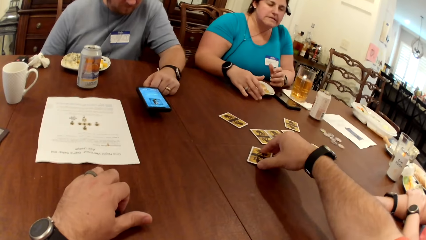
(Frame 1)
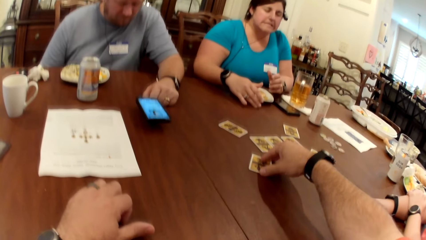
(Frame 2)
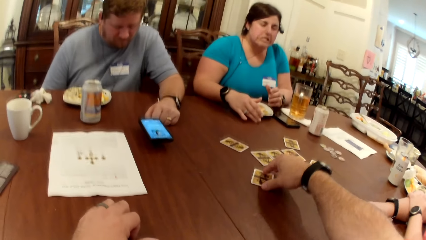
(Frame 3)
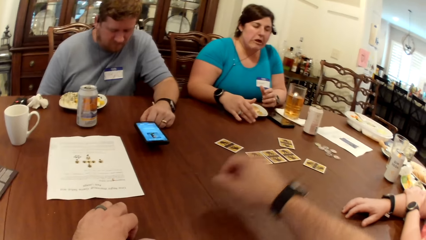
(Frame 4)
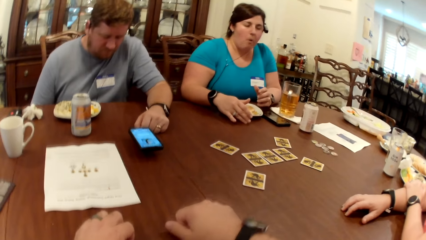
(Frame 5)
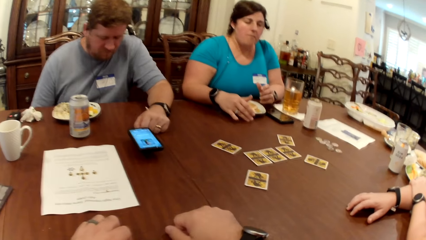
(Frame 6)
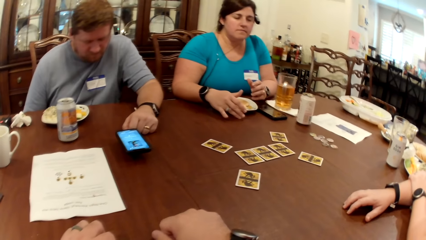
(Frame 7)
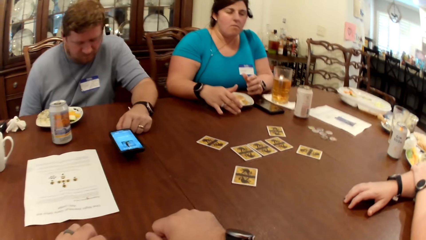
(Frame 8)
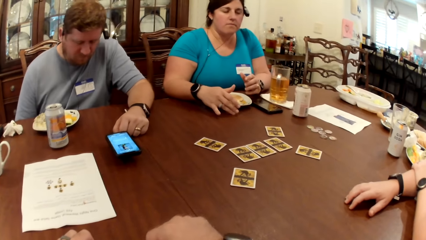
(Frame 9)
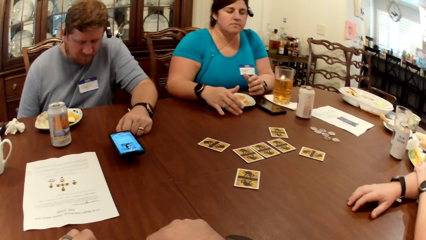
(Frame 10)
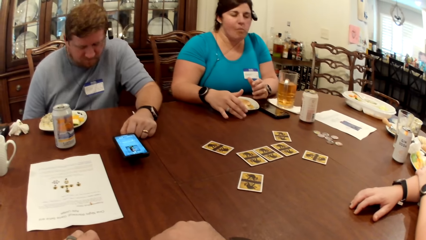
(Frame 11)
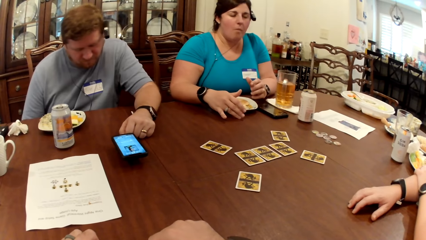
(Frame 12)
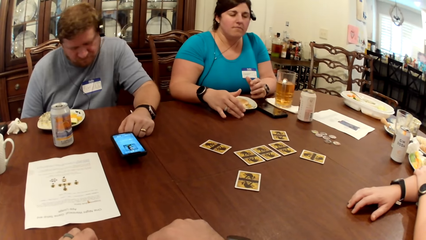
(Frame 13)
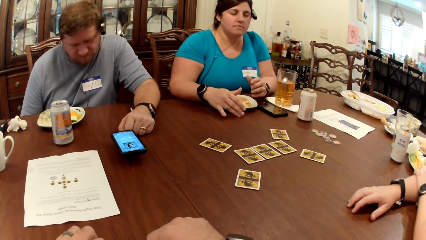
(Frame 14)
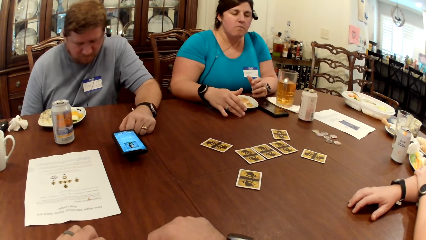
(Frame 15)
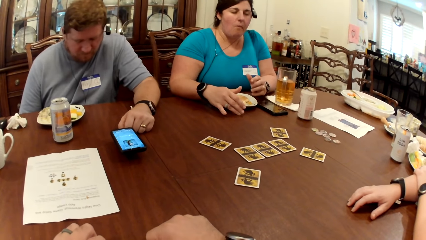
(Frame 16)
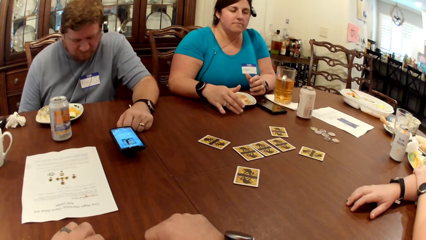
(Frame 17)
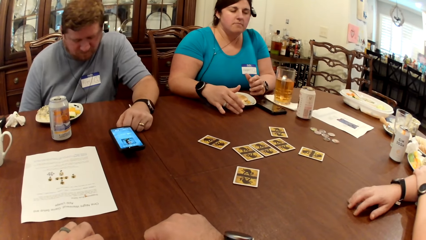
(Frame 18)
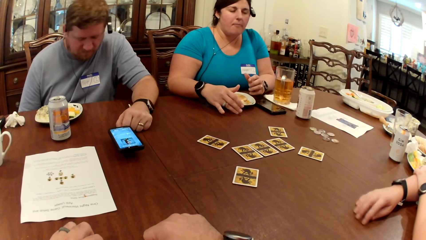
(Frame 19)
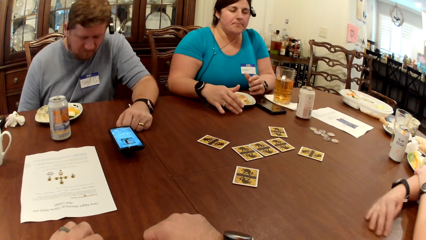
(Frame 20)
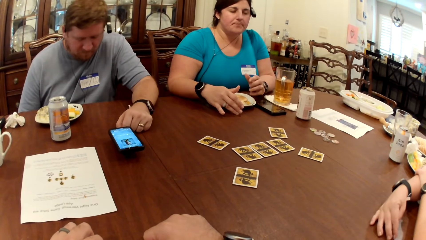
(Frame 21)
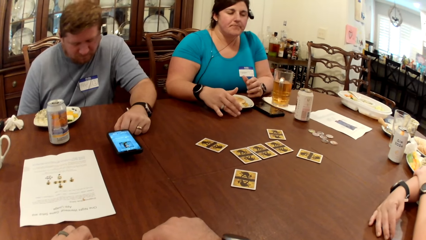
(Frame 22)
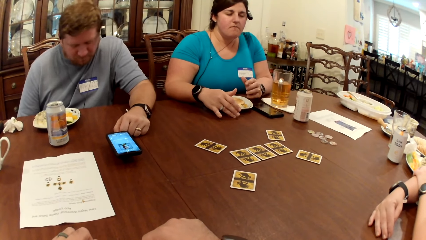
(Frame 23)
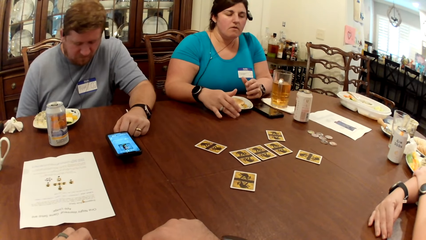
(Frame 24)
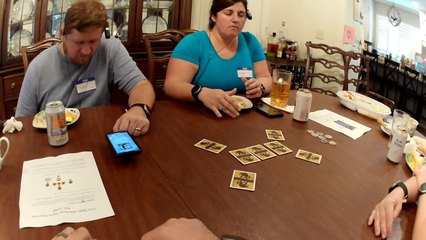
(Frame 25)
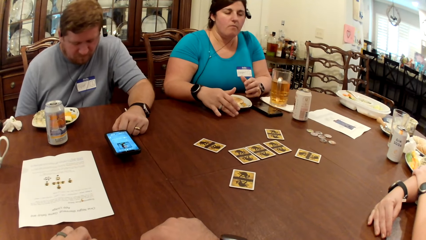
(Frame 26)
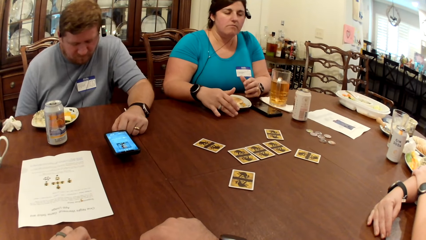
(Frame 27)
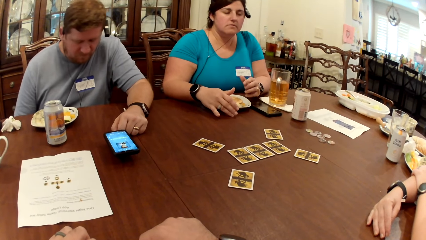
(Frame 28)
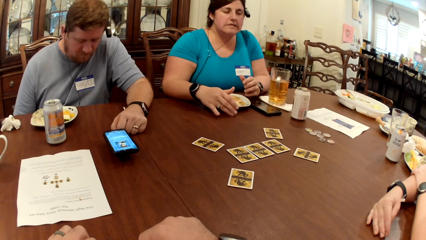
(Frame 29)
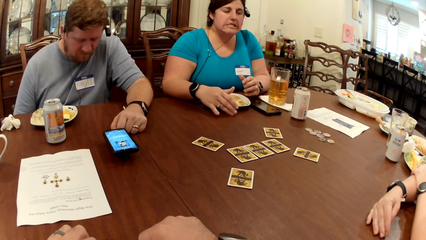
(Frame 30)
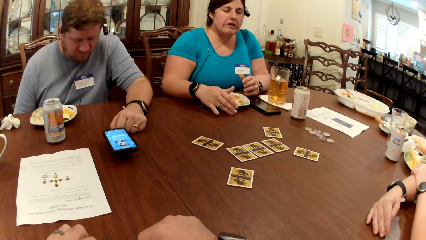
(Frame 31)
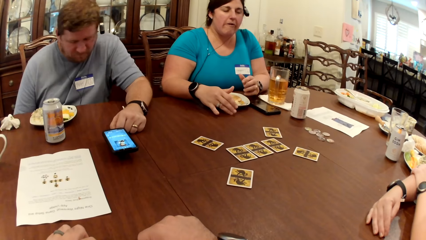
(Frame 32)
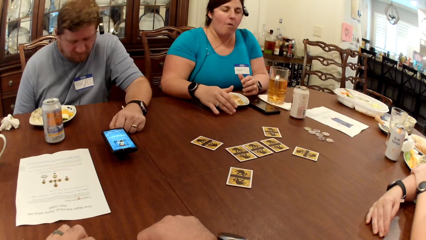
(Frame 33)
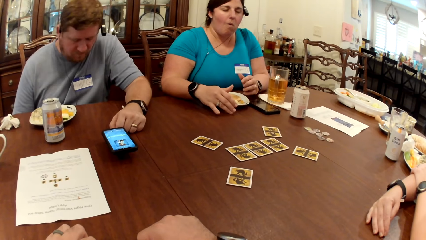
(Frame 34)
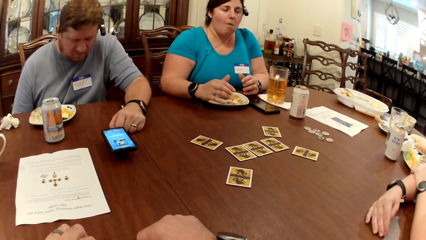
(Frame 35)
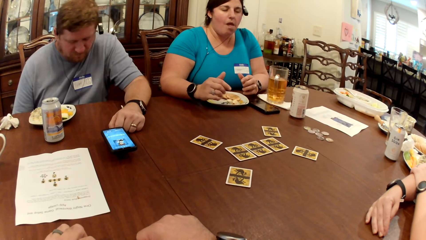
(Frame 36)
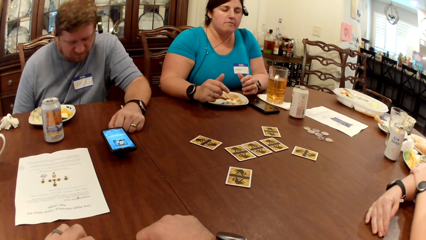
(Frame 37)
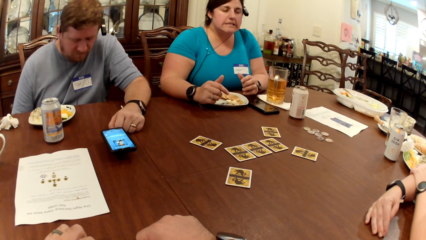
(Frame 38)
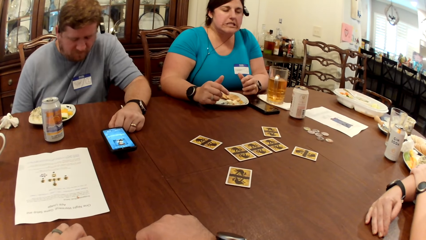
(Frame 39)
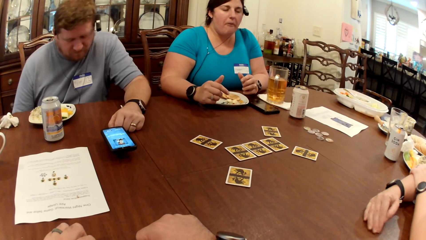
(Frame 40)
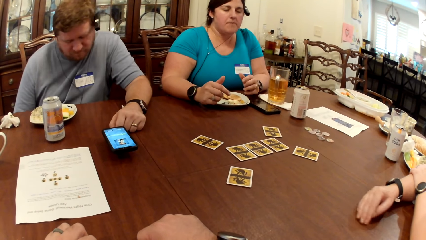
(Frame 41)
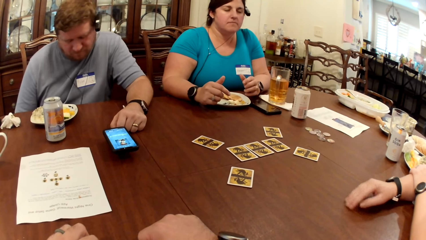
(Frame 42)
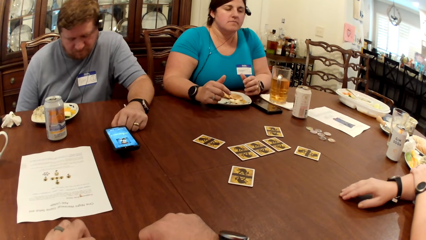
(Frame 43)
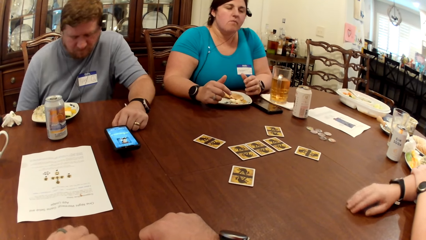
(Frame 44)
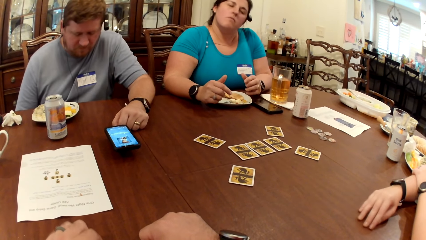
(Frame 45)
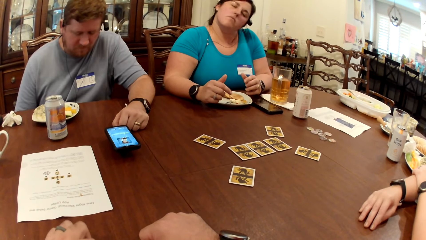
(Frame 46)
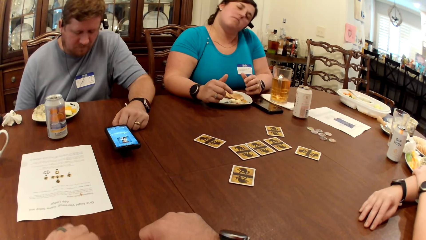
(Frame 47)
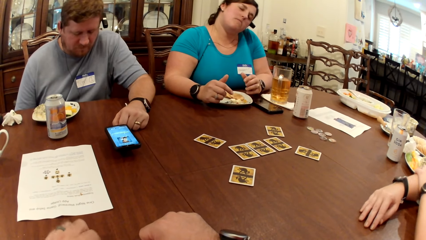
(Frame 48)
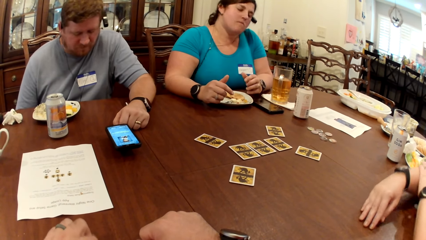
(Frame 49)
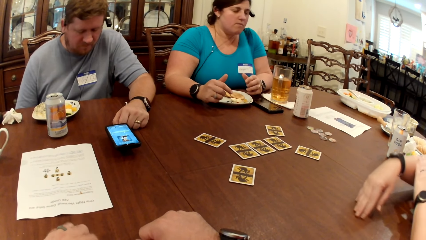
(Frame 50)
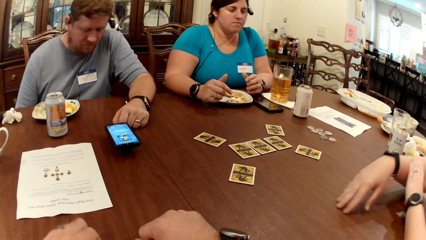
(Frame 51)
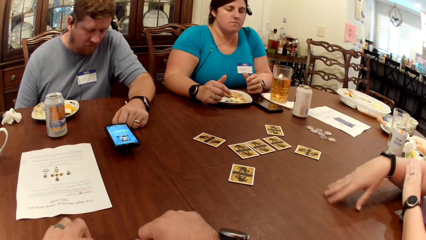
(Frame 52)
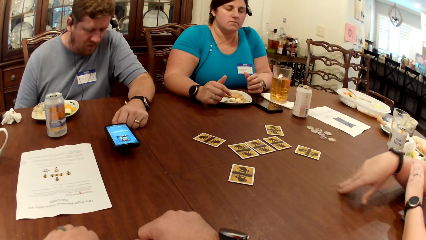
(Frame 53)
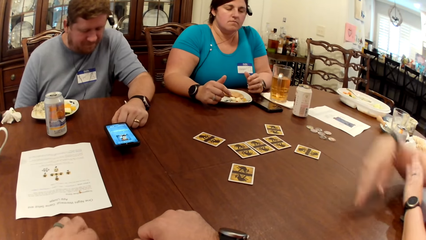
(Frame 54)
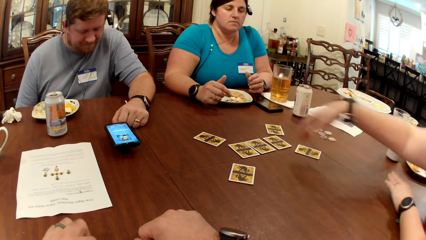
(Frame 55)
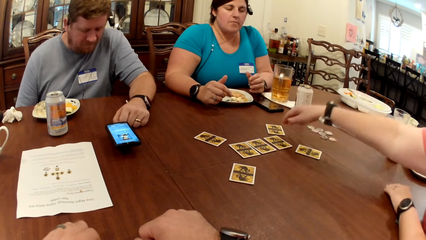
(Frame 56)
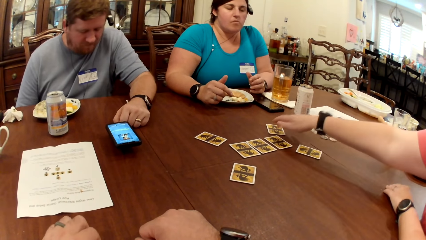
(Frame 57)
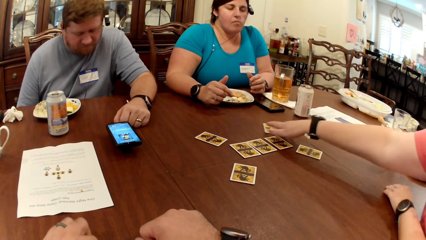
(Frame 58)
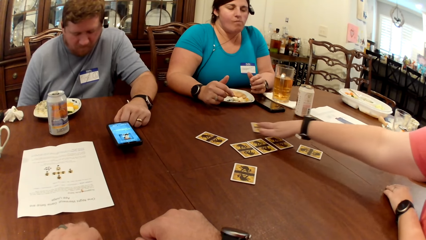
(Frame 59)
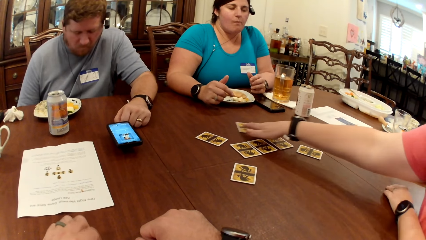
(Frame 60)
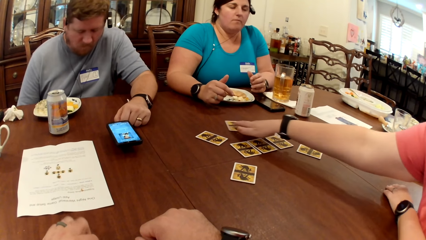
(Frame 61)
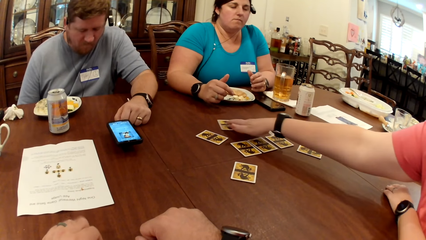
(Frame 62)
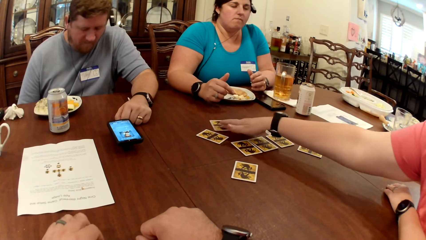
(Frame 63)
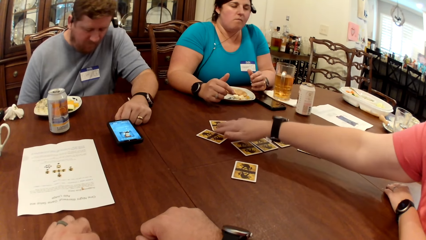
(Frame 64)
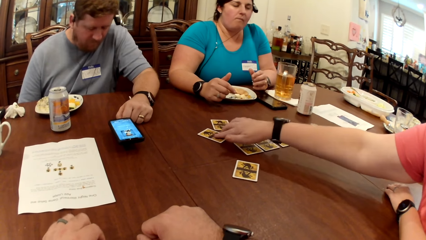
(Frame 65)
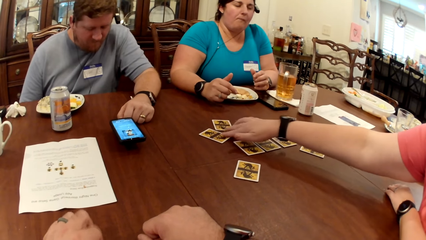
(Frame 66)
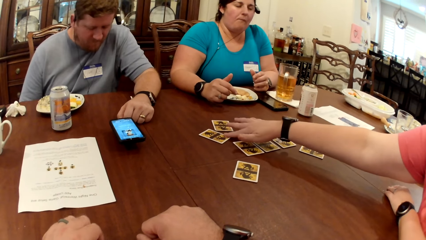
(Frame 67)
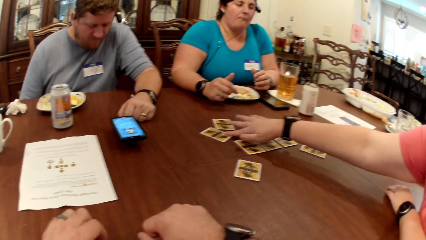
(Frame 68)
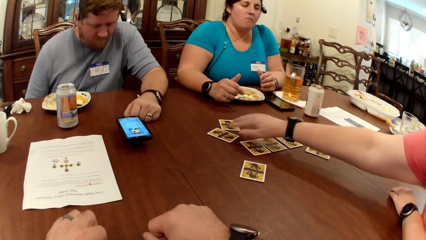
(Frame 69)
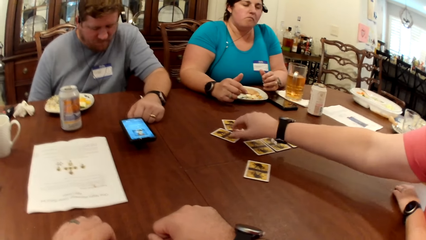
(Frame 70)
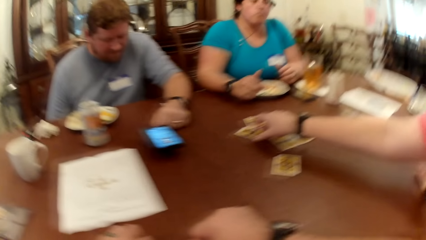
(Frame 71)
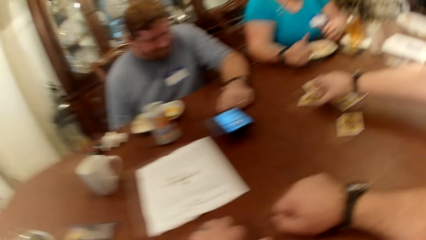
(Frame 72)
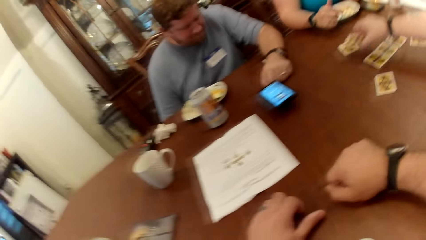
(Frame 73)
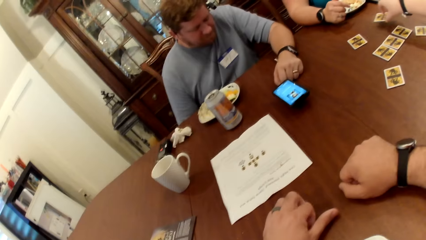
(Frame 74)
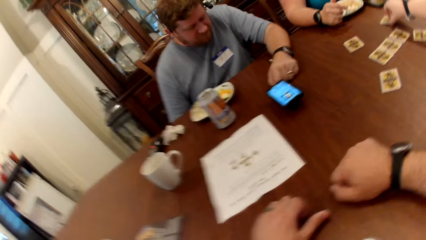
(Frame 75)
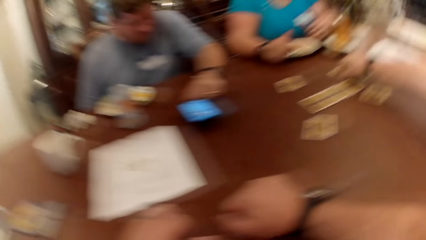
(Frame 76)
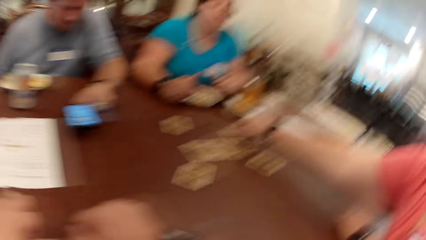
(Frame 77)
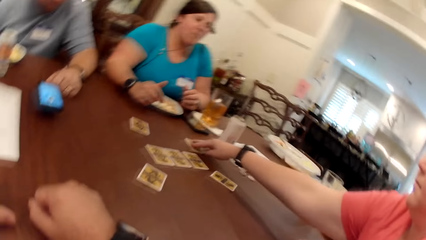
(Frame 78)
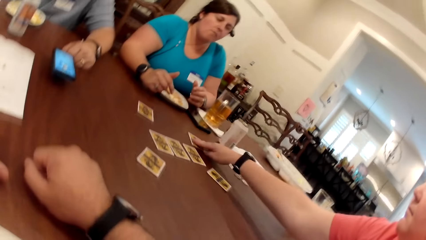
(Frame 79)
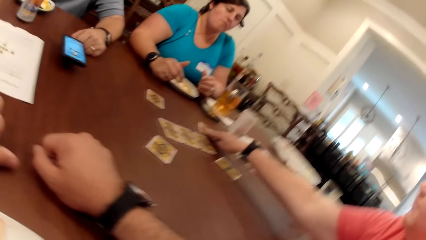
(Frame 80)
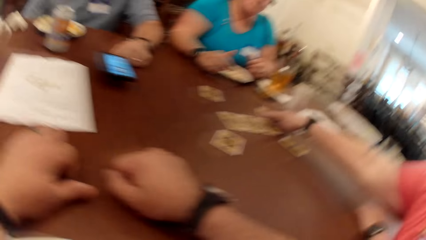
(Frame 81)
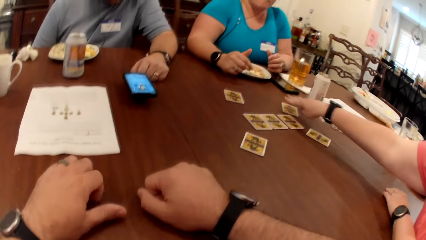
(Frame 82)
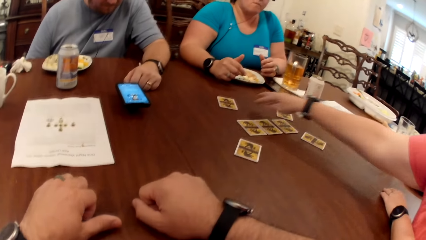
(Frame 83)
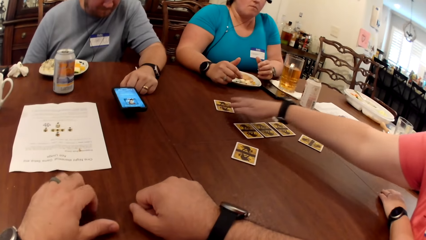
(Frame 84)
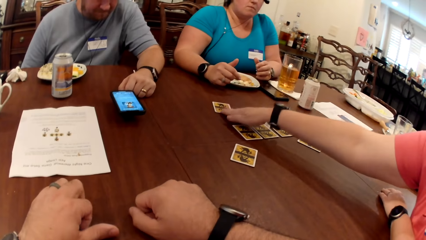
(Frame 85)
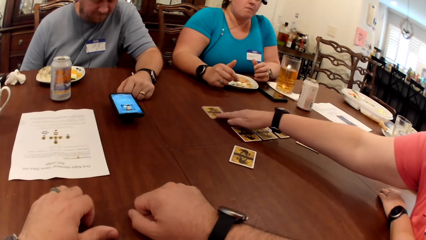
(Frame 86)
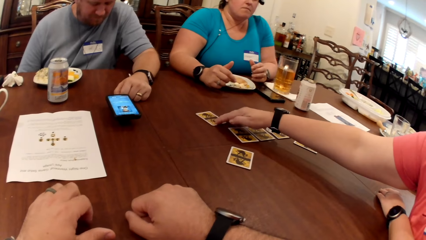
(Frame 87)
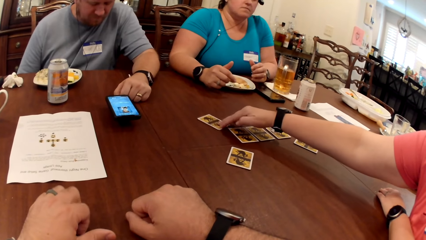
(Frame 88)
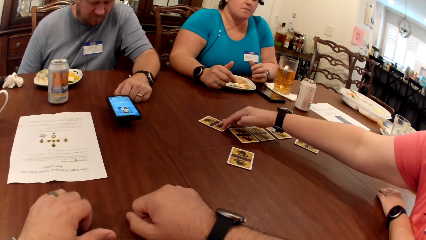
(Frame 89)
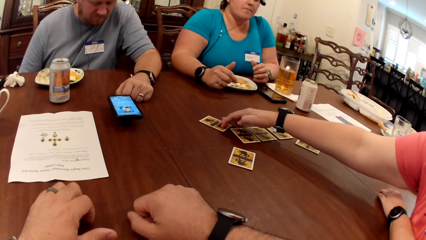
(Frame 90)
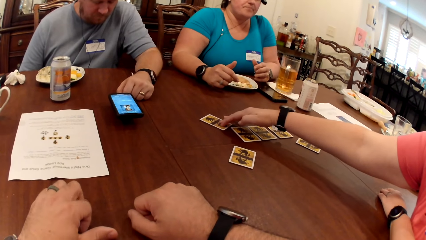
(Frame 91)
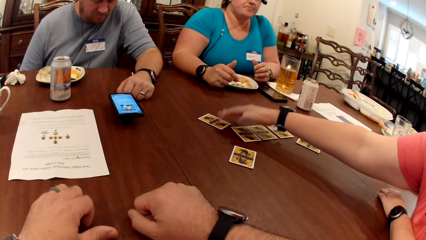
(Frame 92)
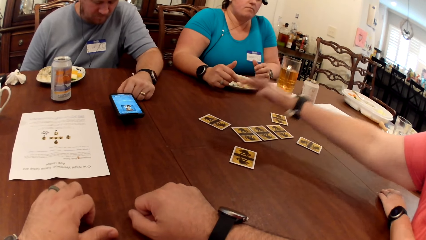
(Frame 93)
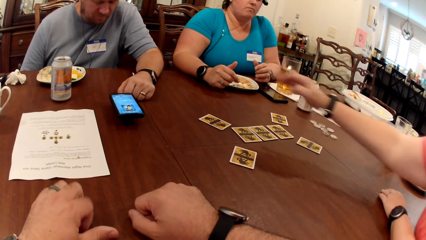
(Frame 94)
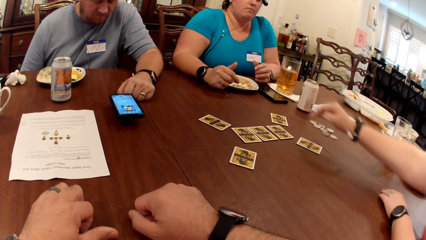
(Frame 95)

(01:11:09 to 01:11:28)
The camera wearer drops the card in his right hand on the table. The woman moves a card on the table with her right hand. The woman lifts a card on the table with her right hand. The woman drops the card on the table with her right hand. The woman moves the card on the table with her right hand. The woman moves a card on the table with her right hand.
